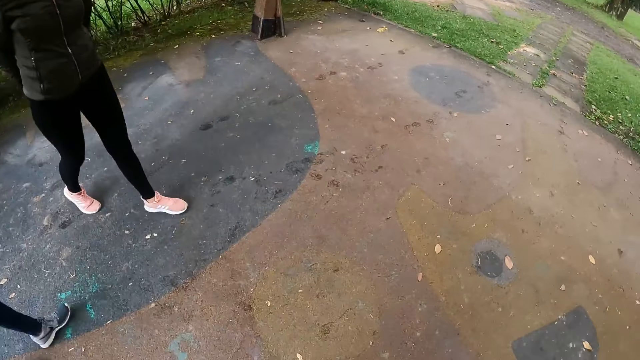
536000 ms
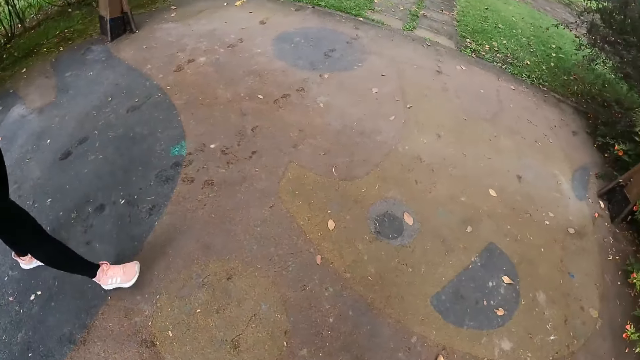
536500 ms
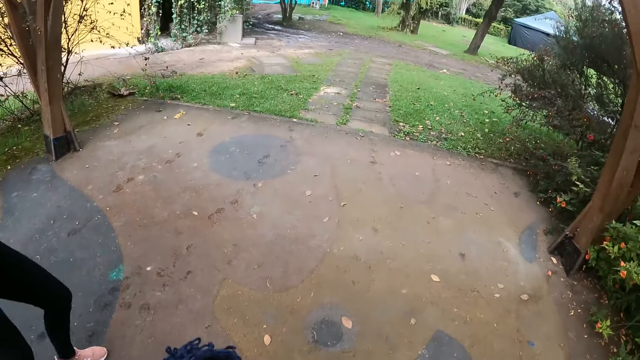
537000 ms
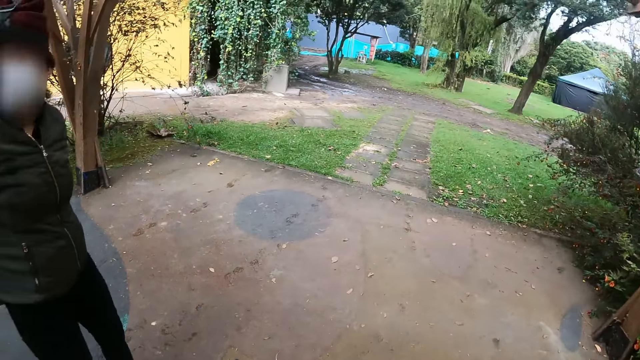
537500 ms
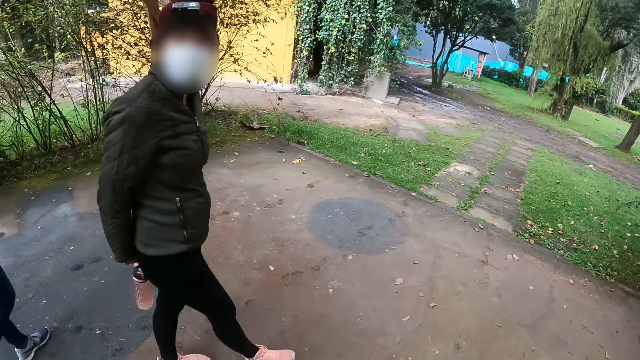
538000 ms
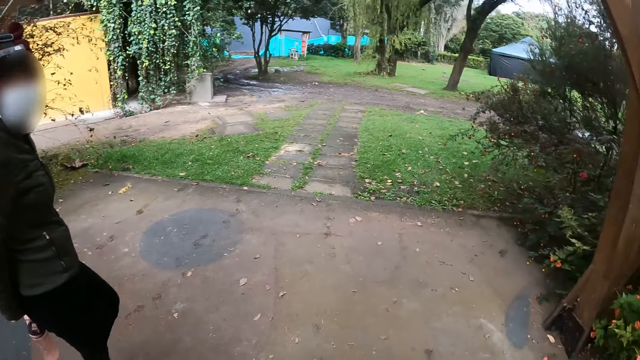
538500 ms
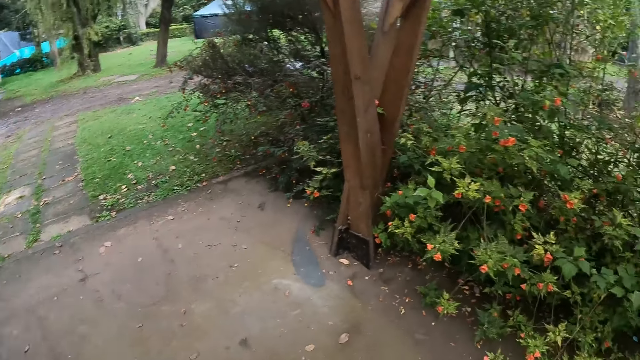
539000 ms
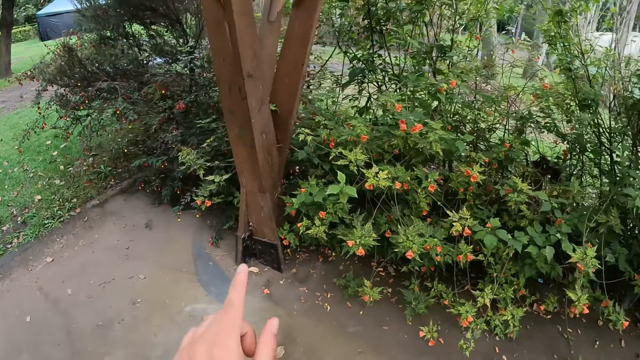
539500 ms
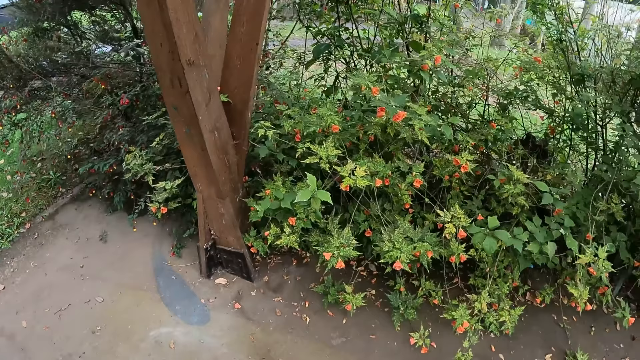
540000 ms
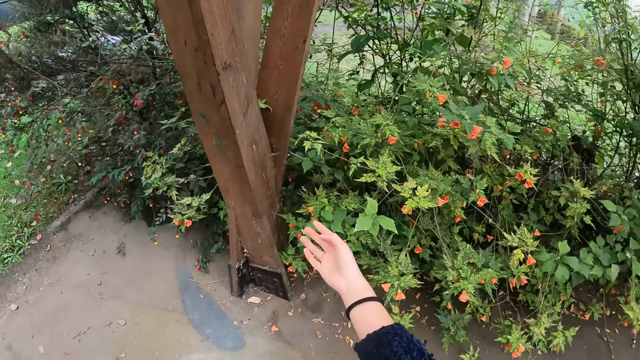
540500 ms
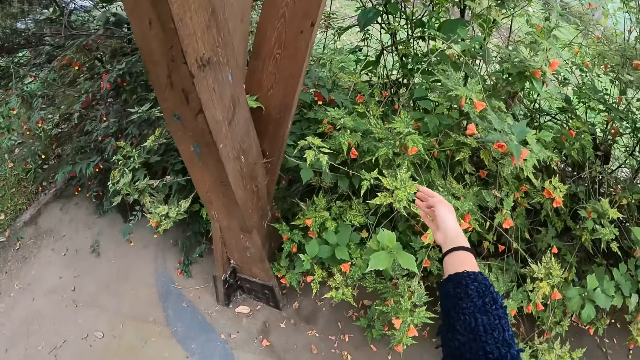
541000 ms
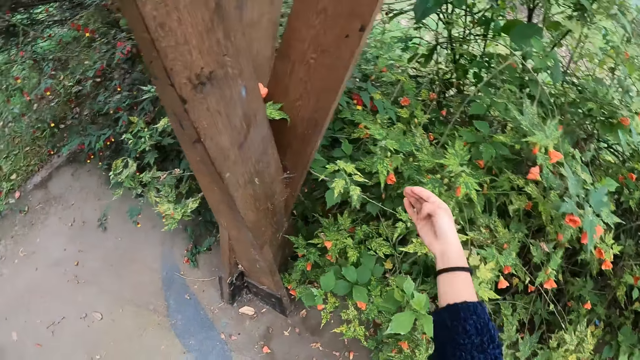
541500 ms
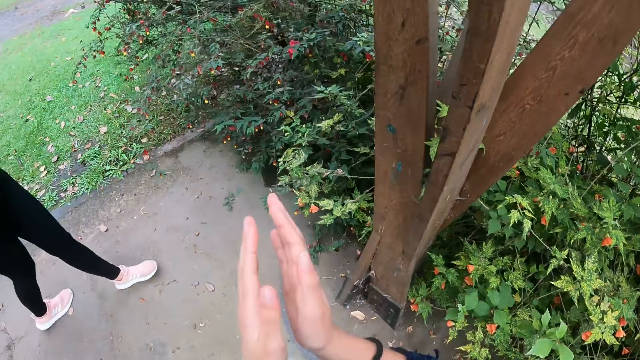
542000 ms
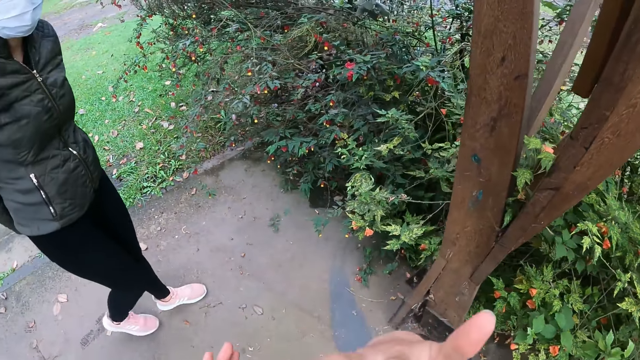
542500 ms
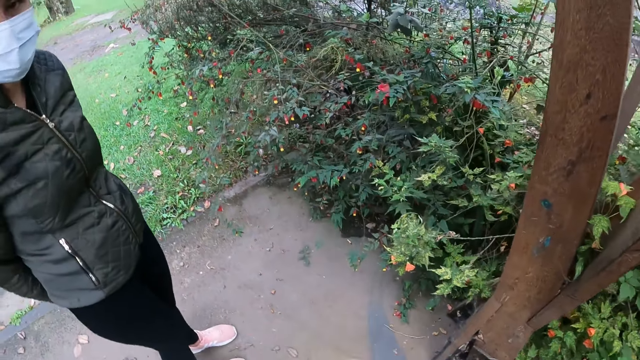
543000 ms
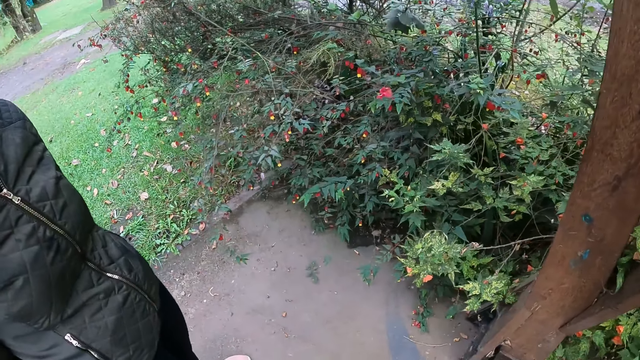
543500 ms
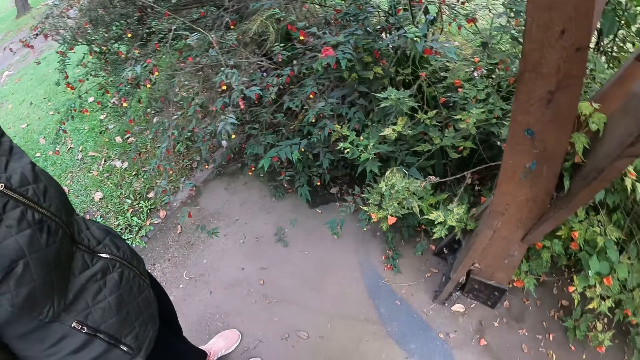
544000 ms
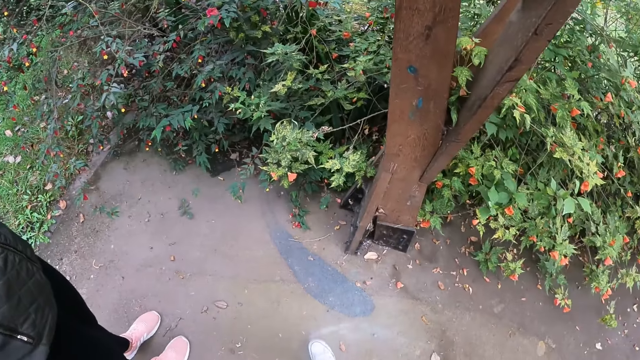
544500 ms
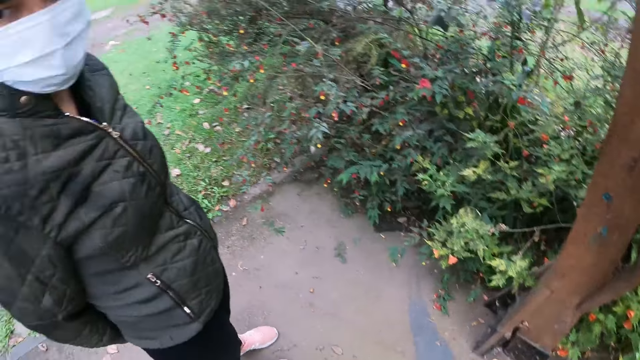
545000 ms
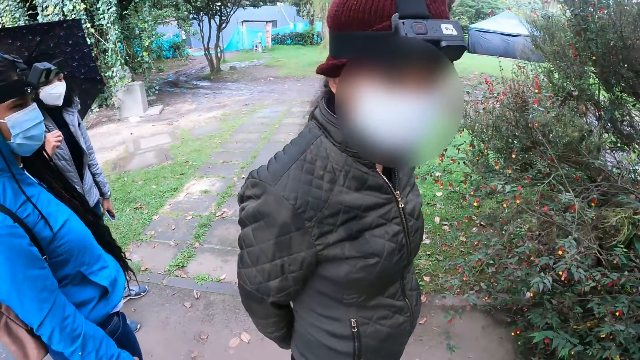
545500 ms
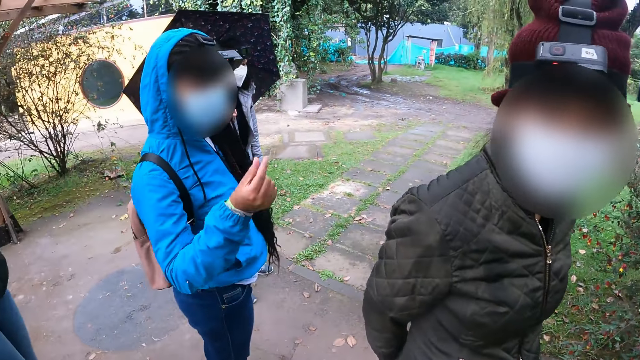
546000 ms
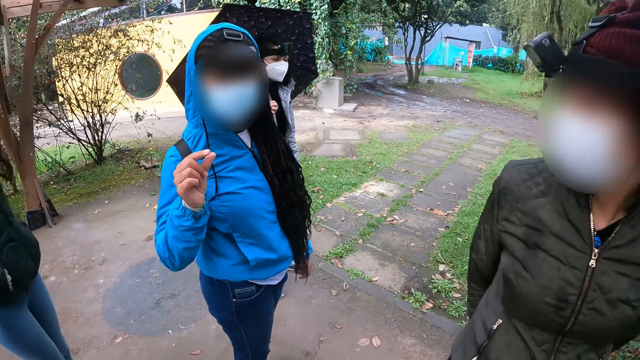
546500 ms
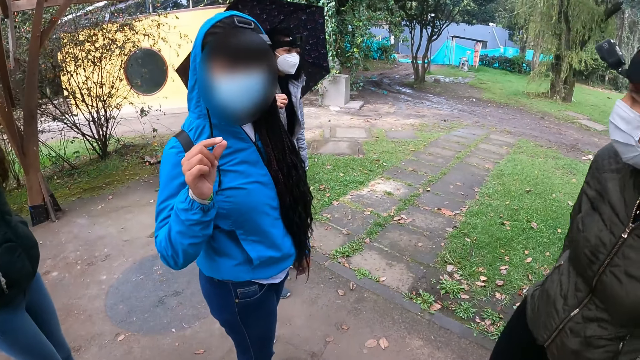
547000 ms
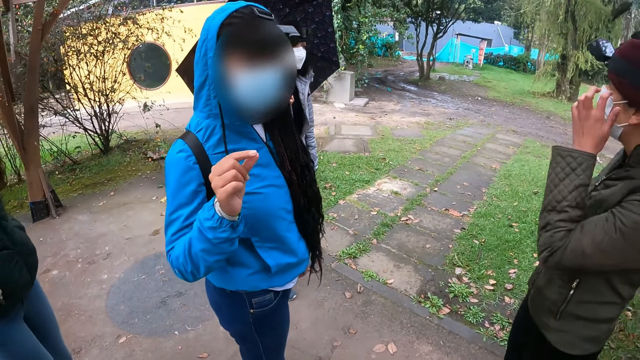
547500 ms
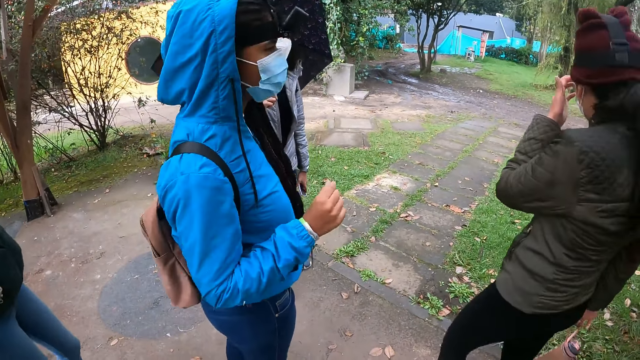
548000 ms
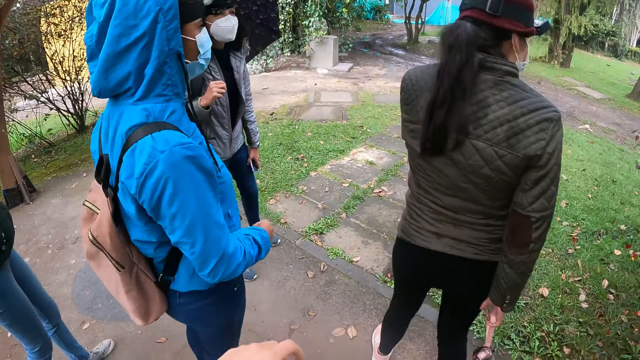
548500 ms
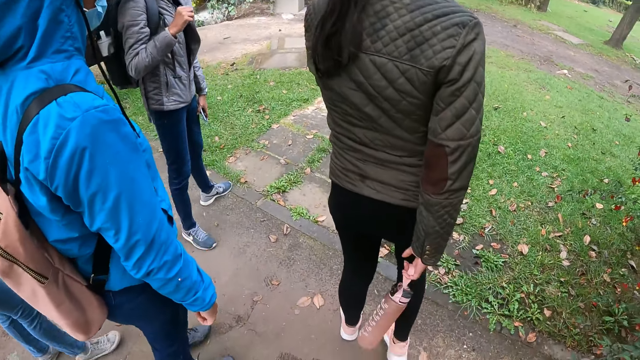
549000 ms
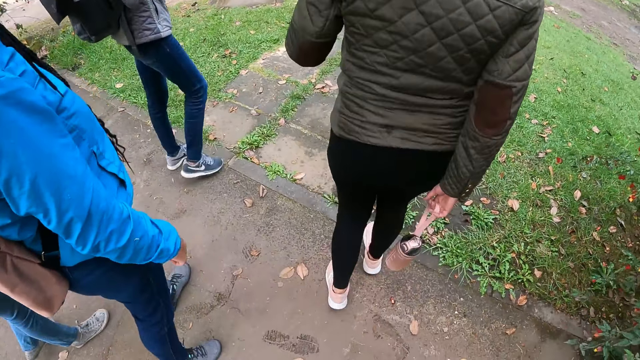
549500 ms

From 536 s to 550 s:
The camera wearer walks. They point a finger. They put down the hand. They stretch the hand. They put the hands together and clap the hands. They stretch the hand. They return back the hand. They look around. A lady stretches her hand. Another lady touches her face.

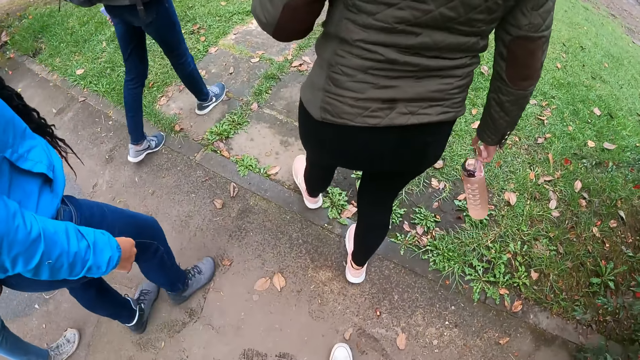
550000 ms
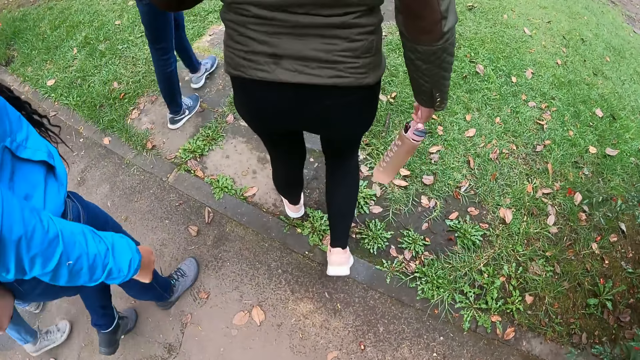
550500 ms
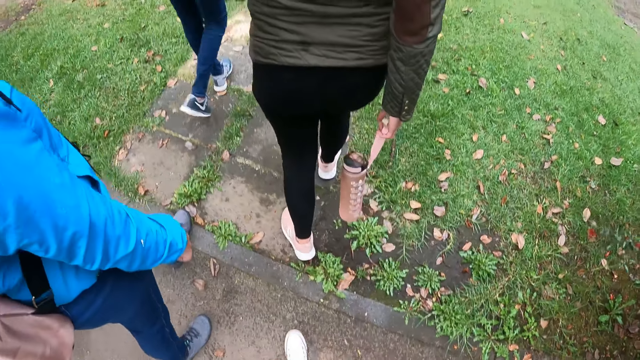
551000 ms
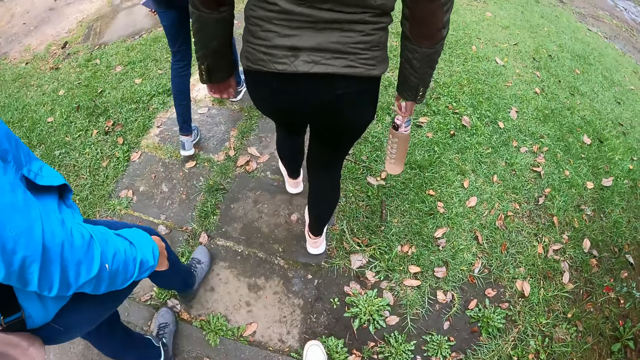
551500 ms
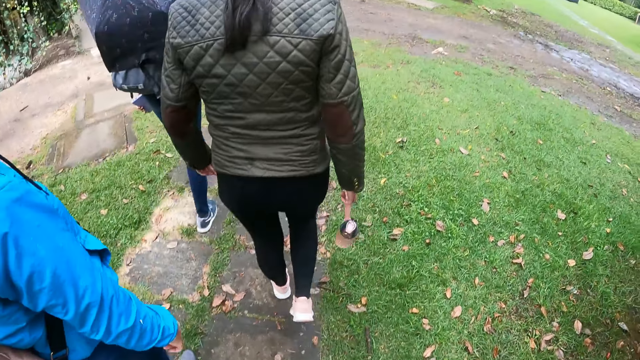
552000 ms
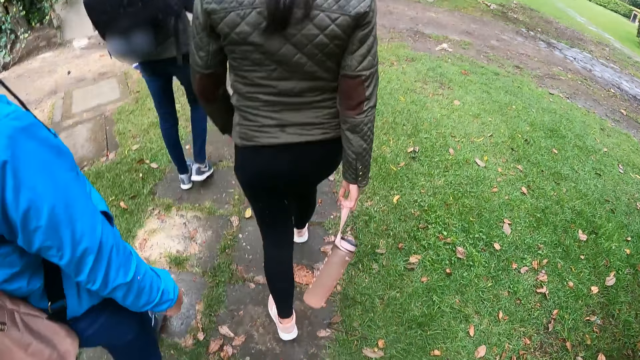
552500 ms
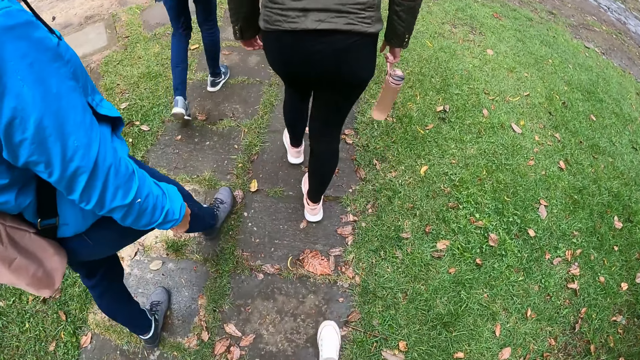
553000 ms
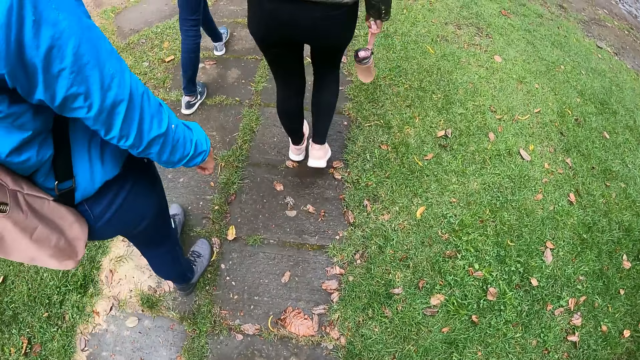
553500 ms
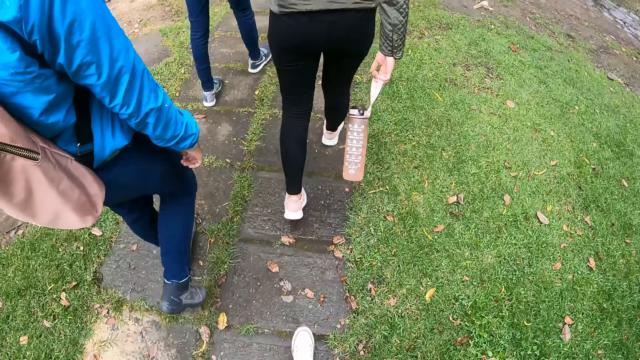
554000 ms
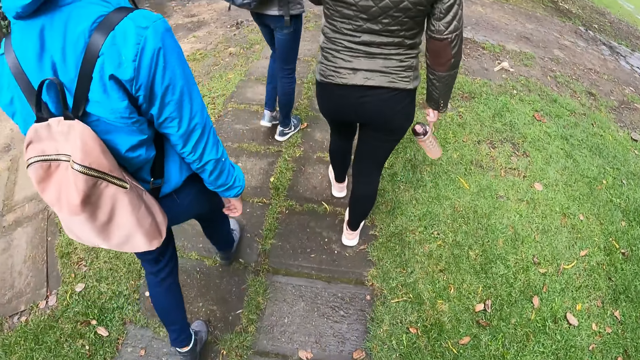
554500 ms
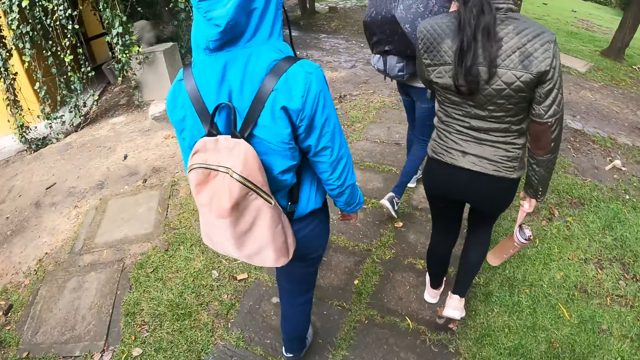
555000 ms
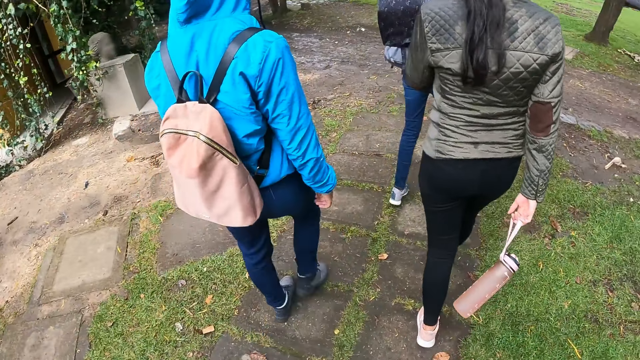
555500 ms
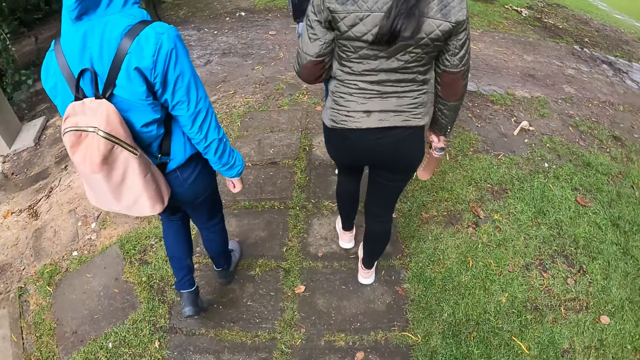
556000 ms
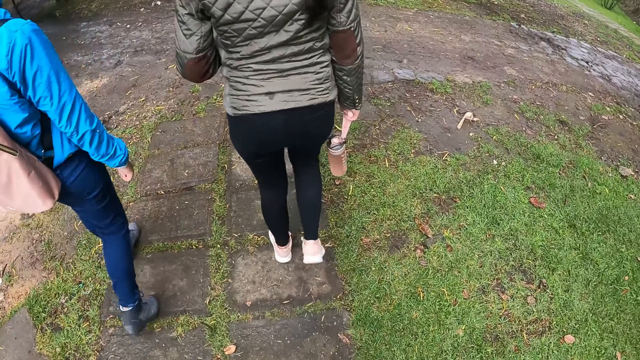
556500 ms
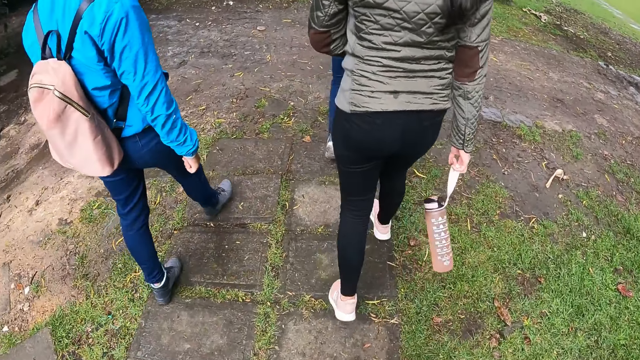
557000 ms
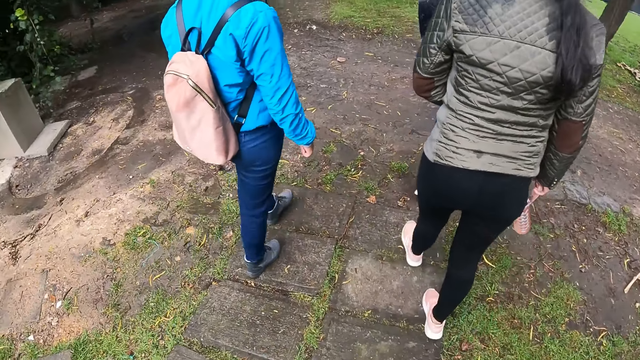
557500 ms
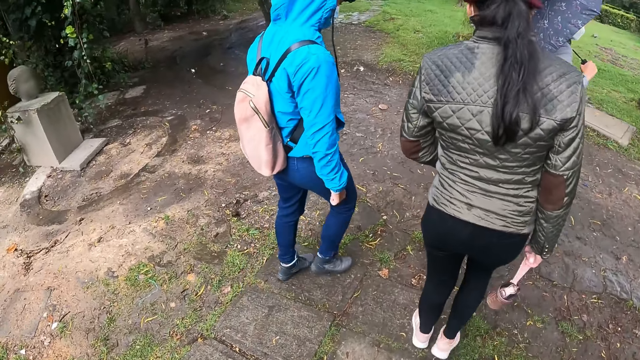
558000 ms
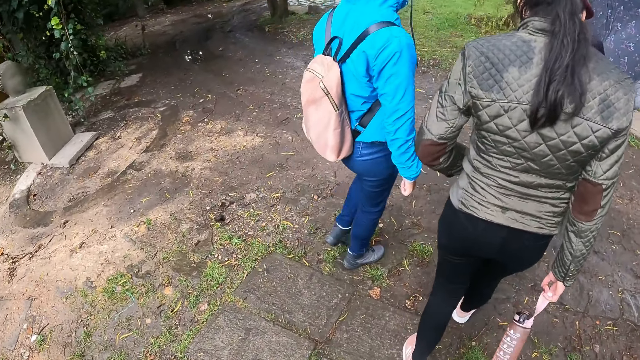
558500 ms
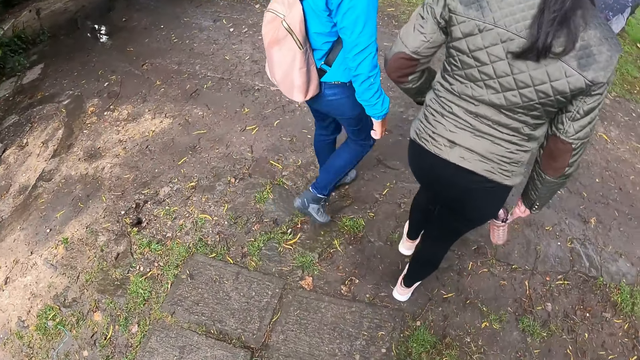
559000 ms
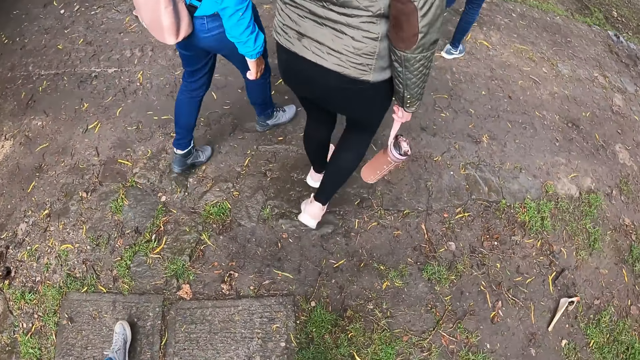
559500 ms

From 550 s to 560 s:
The camera wearer walks along the path in the garden with a woman, another woman and a third woman.
